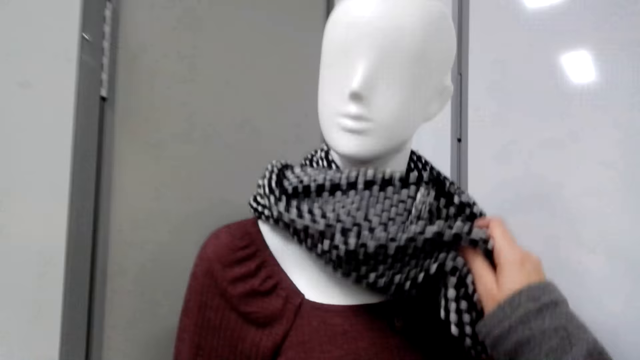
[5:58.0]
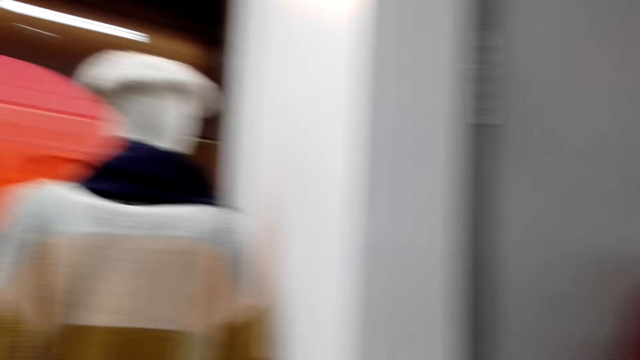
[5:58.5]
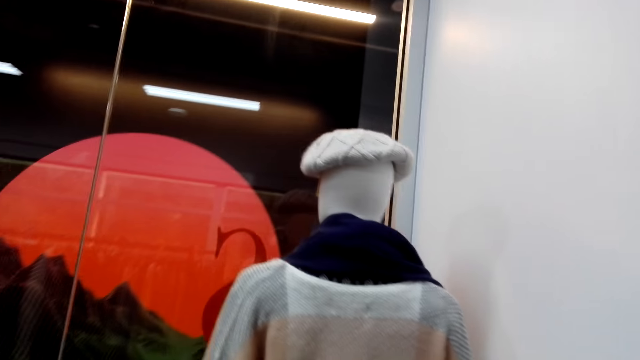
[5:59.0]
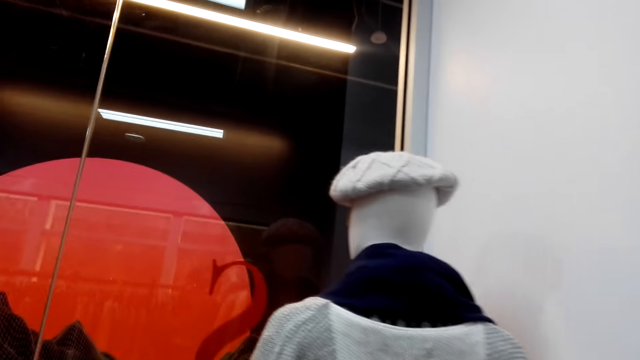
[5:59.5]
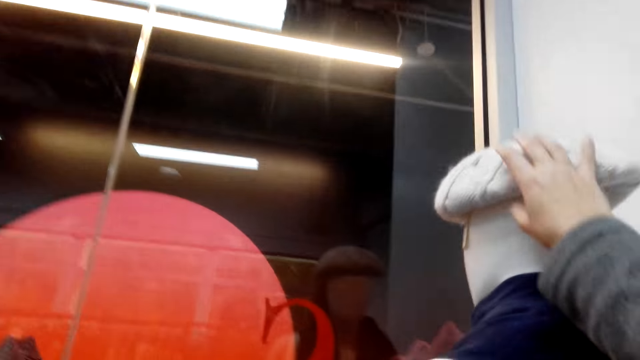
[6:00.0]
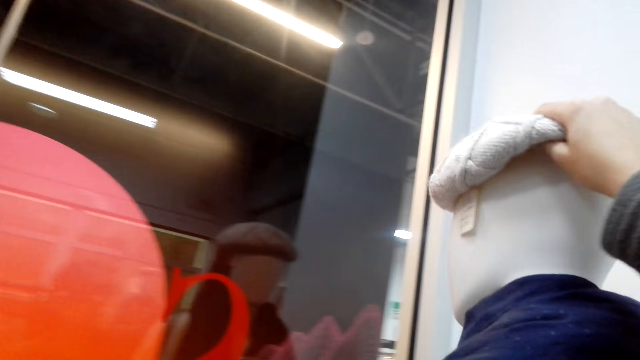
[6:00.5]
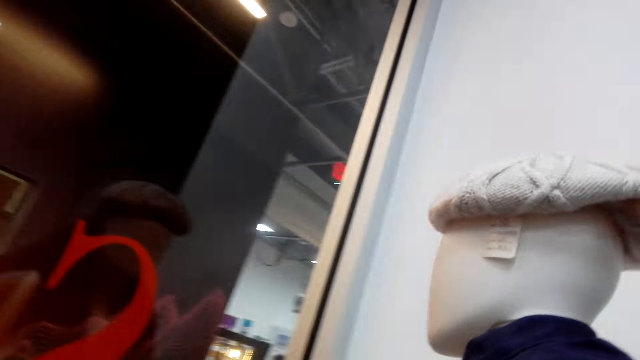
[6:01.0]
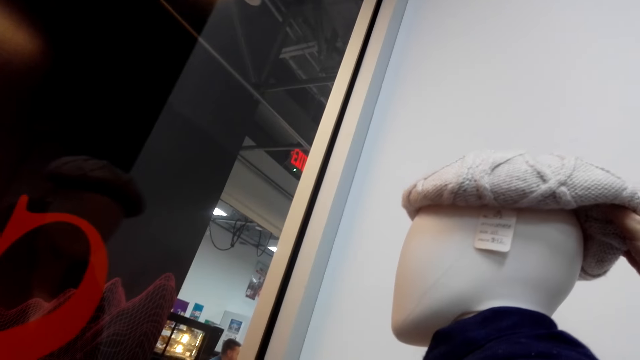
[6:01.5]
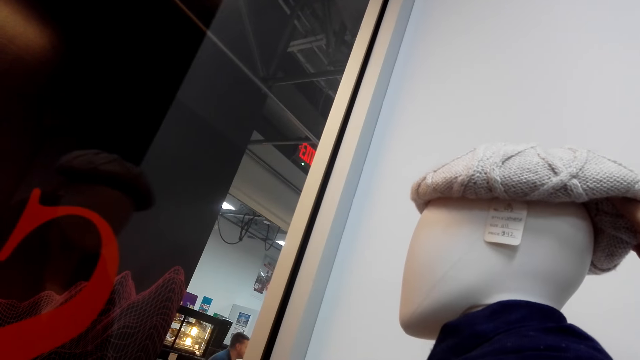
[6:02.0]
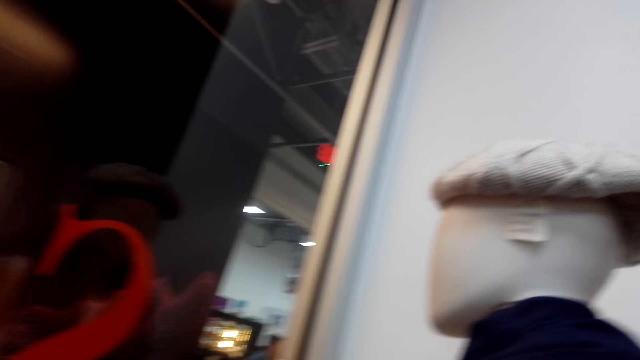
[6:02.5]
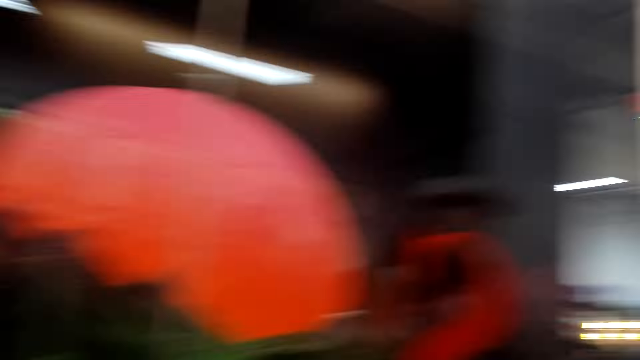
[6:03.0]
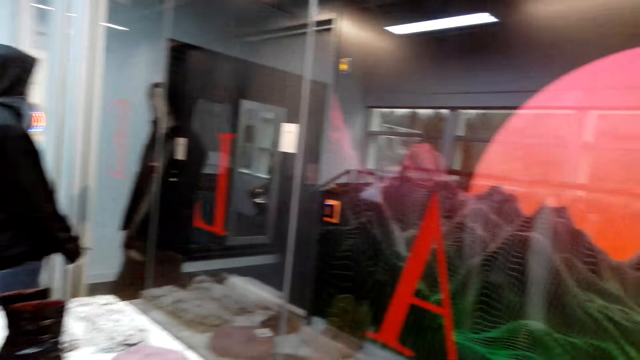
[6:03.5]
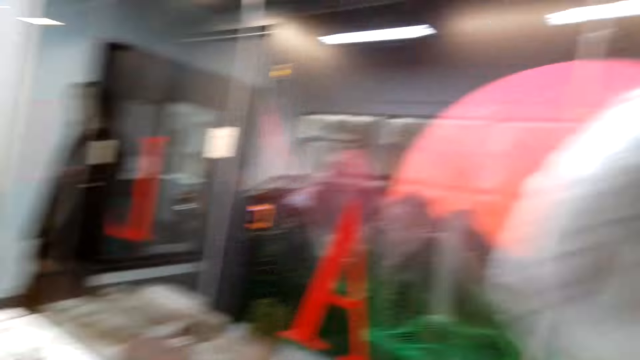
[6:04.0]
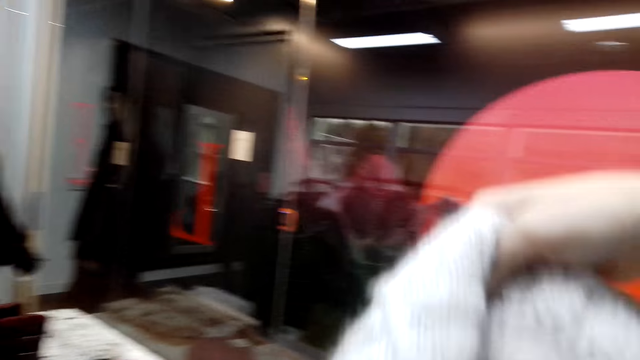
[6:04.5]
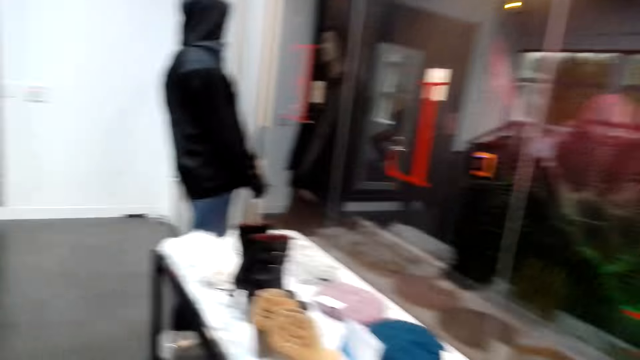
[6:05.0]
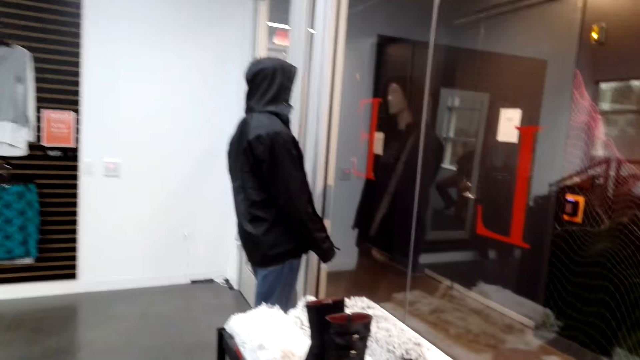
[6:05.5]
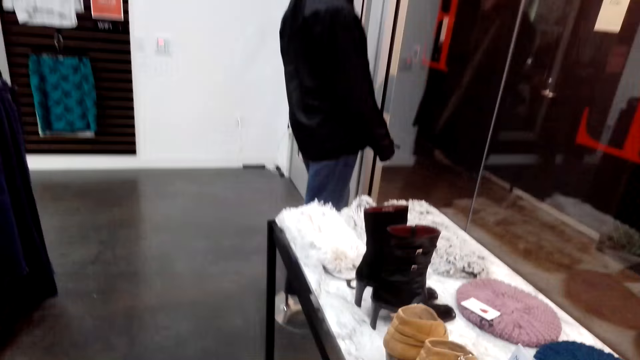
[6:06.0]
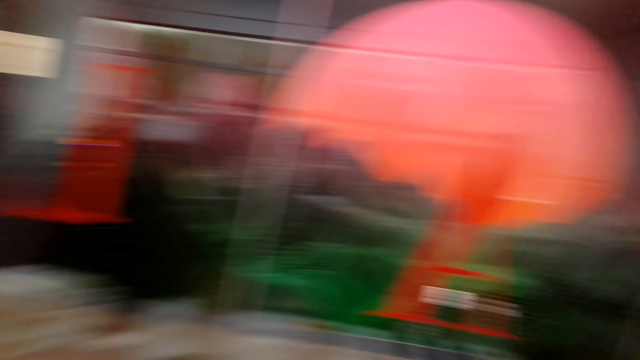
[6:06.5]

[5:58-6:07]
The camera wearer touches the scarf with the right hand. They walk towards another mannequin and pick the hat from the mannequin with the right hand. They touch the marvin hat and pick the marvin hat.

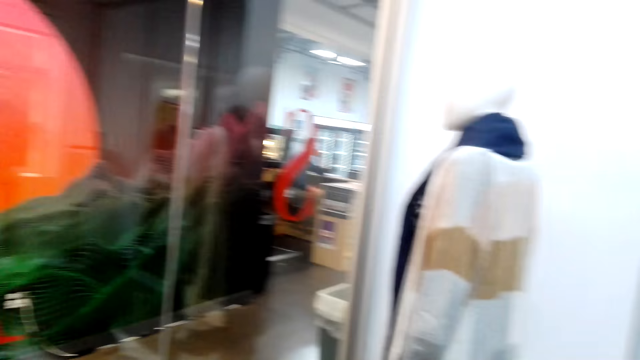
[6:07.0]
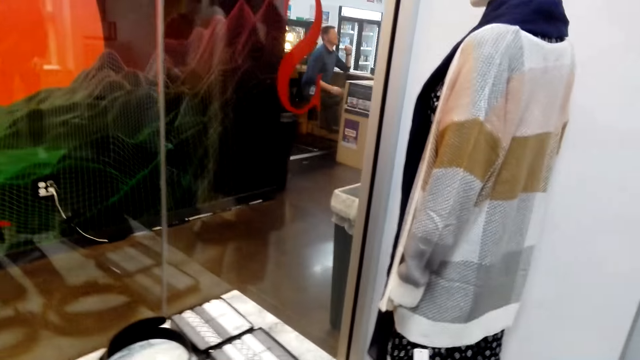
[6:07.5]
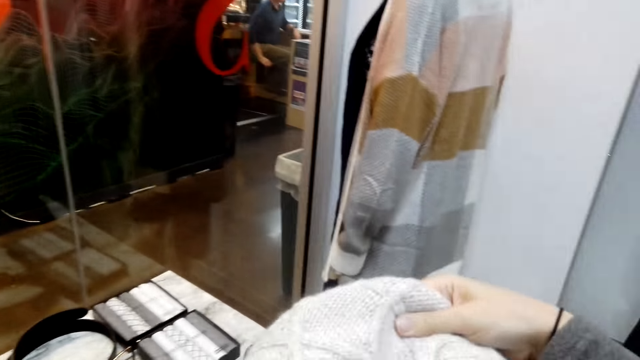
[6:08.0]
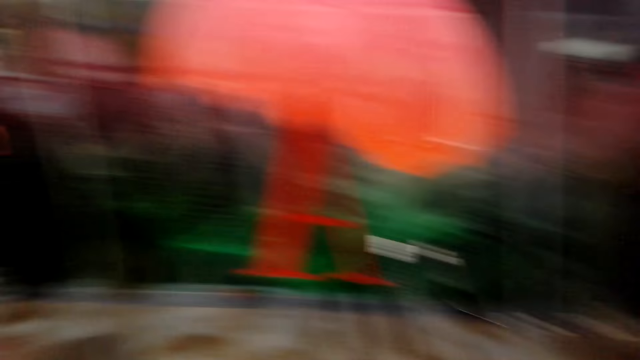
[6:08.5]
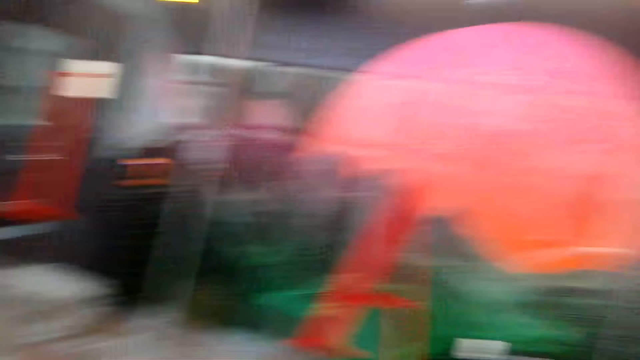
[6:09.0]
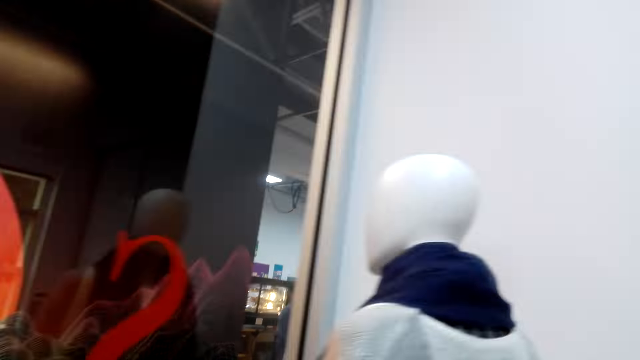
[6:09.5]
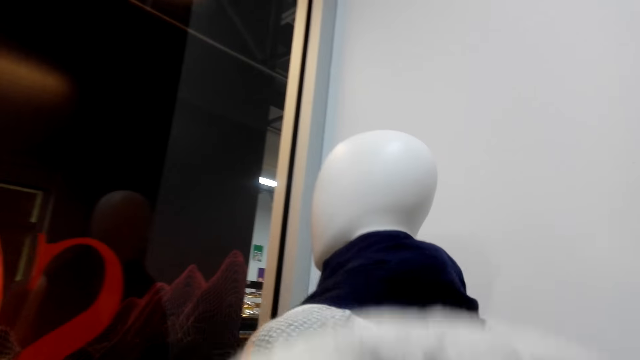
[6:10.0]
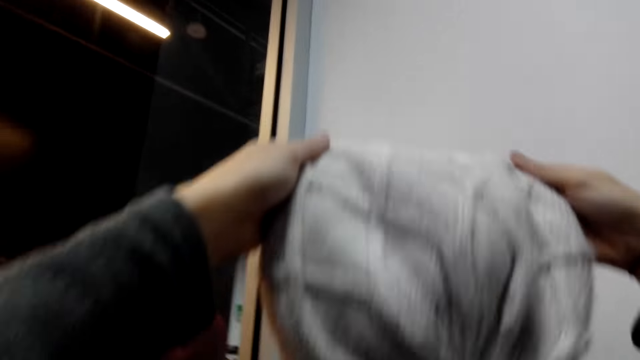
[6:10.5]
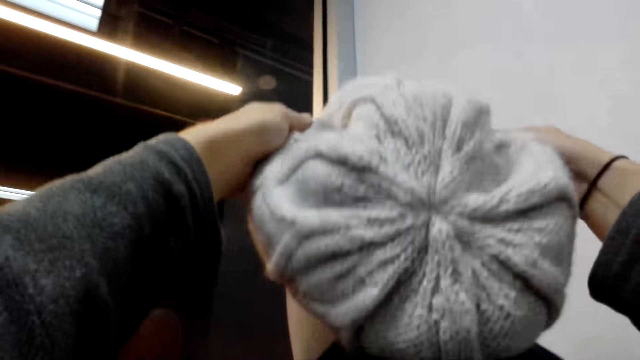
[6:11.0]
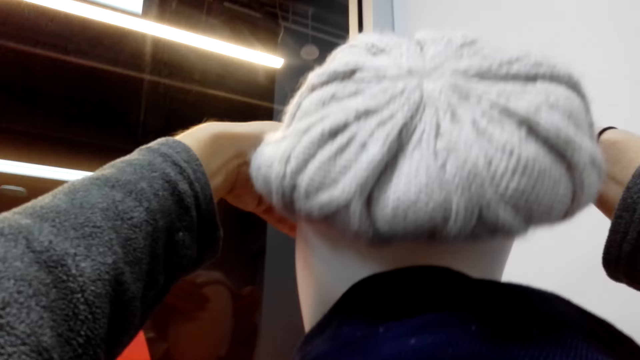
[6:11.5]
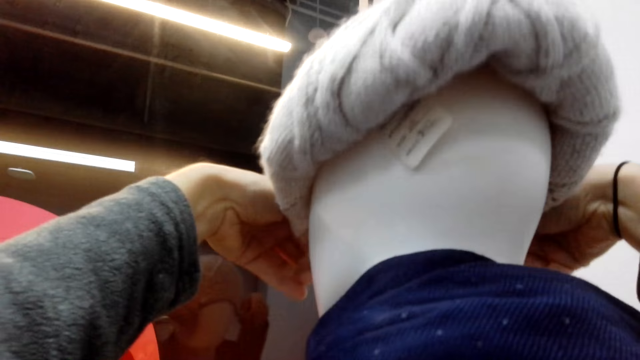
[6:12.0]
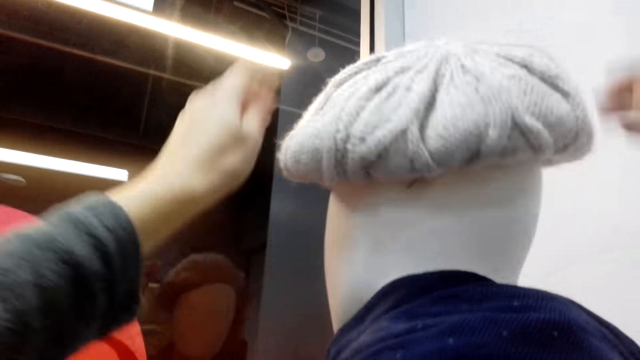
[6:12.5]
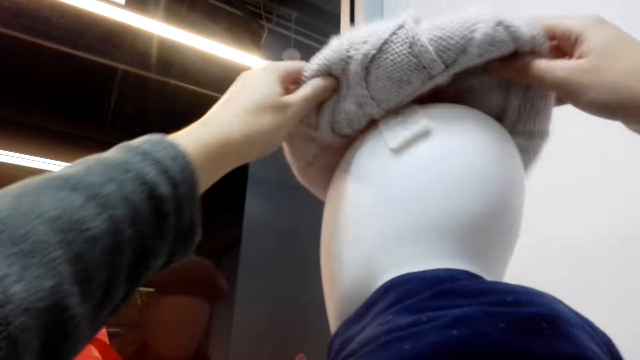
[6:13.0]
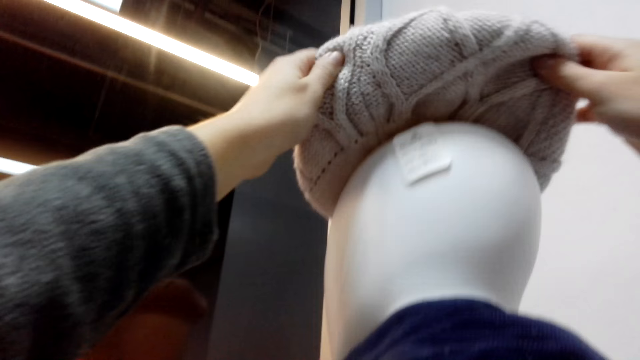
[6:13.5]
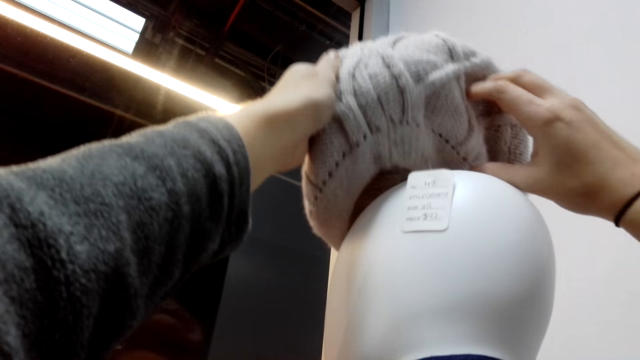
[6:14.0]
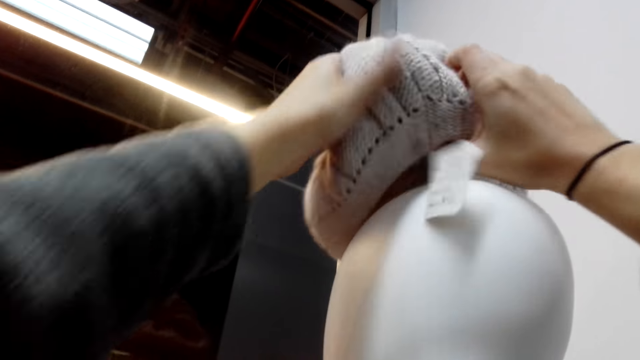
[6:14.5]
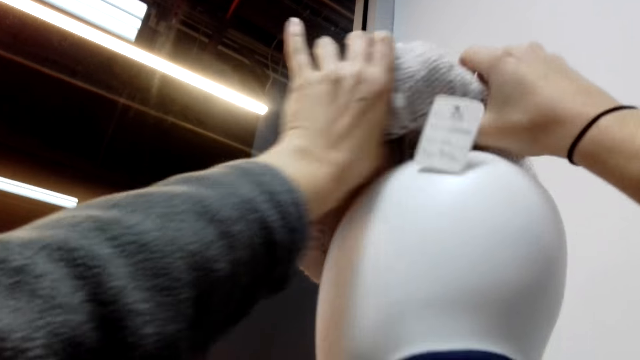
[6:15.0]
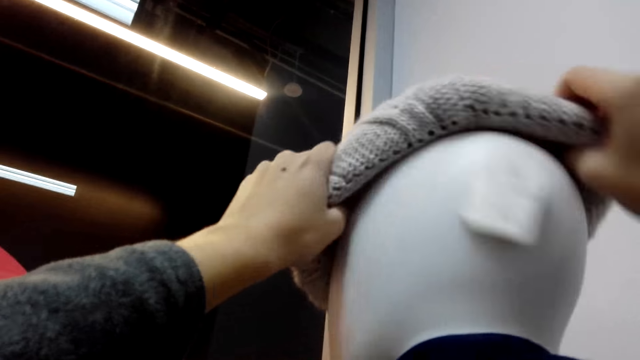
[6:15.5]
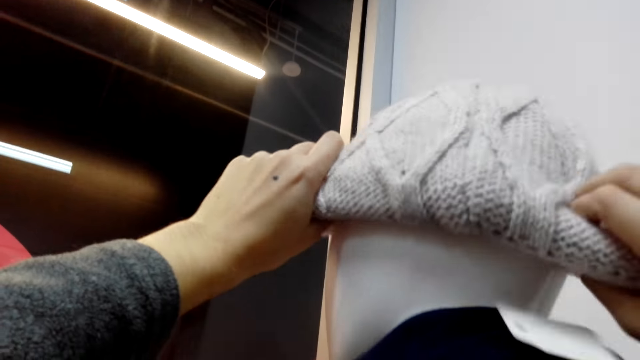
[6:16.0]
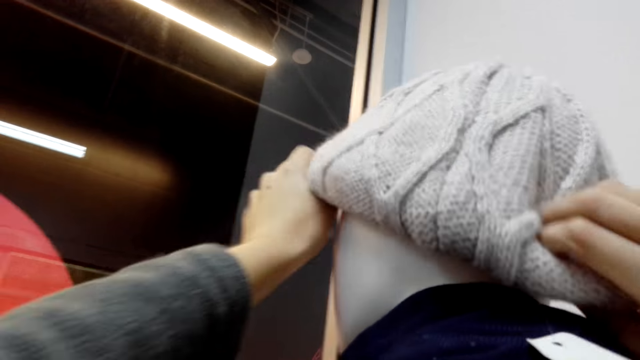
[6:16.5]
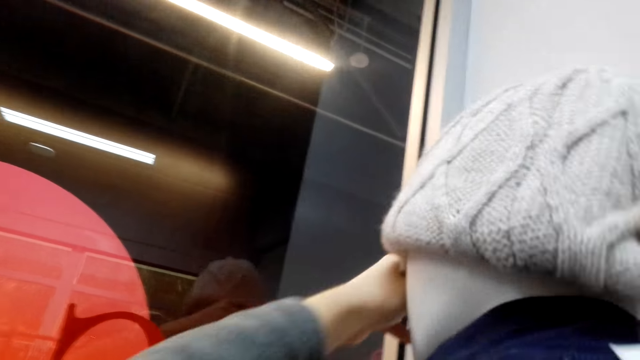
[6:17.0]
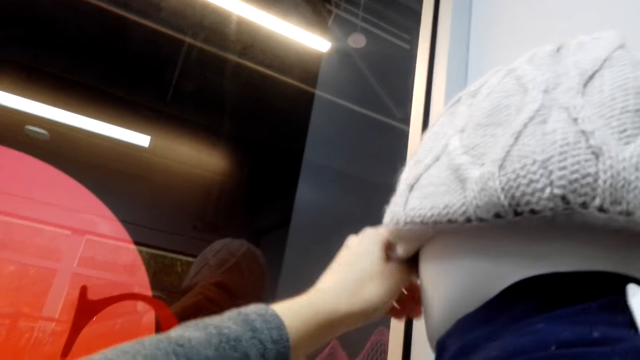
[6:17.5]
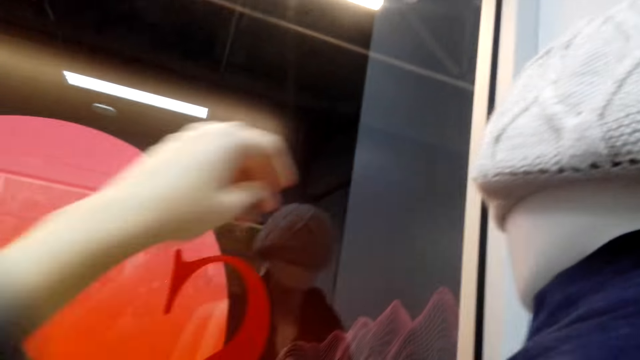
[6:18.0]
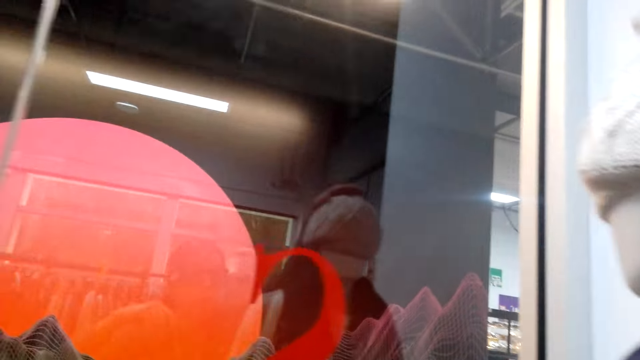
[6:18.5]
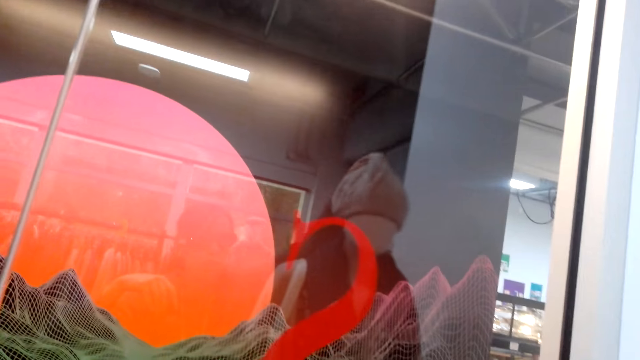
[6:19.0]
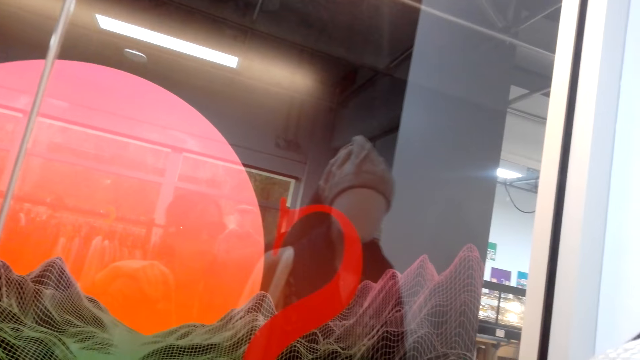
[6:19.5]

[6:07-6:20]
The camera wearer moves around. They turn around the counter. They look around. They put the marvin hat on the mannequin with both hands.
